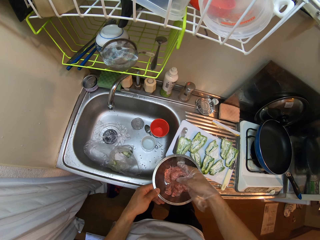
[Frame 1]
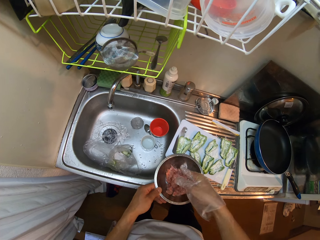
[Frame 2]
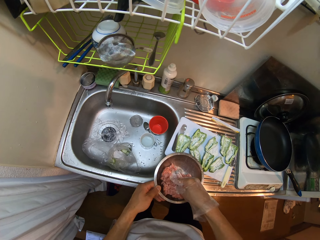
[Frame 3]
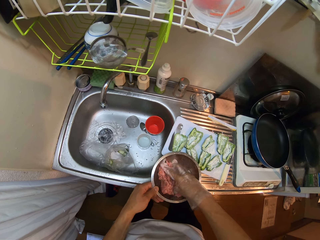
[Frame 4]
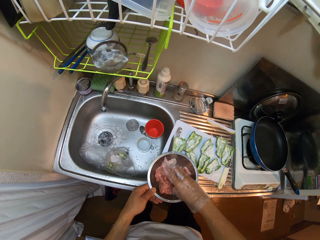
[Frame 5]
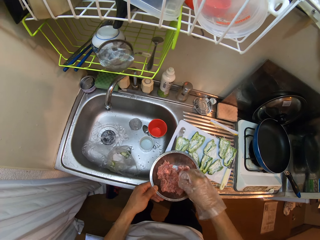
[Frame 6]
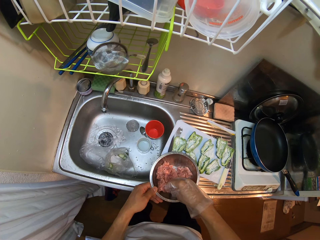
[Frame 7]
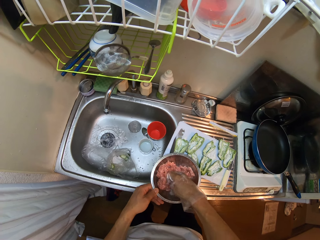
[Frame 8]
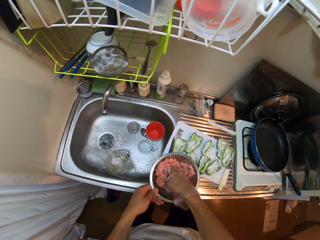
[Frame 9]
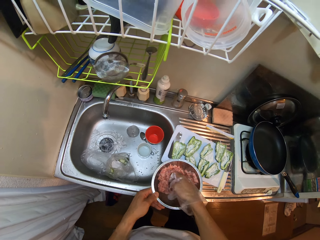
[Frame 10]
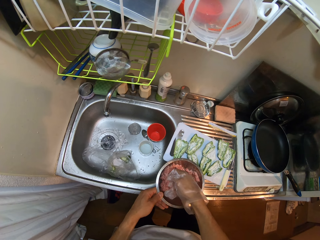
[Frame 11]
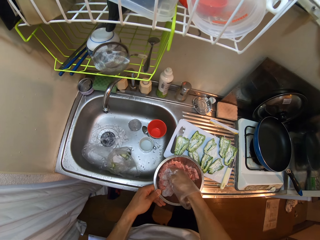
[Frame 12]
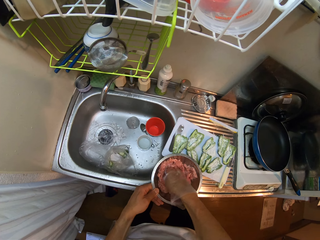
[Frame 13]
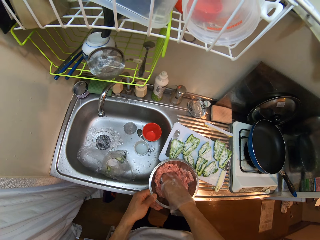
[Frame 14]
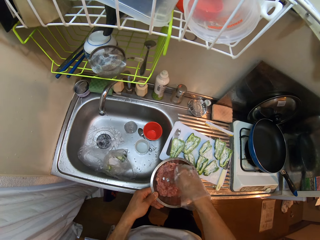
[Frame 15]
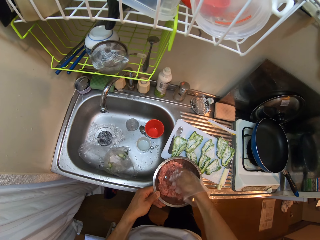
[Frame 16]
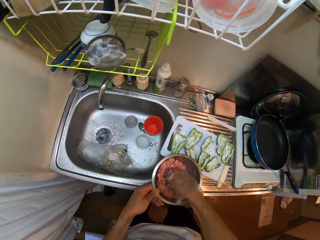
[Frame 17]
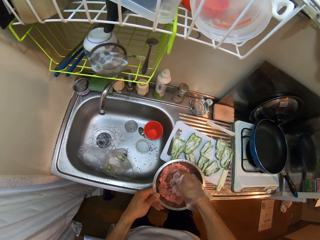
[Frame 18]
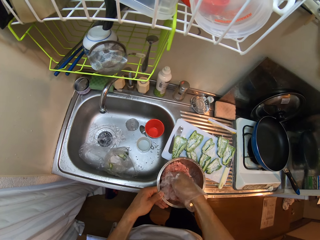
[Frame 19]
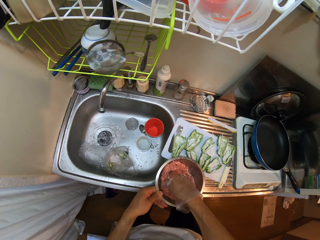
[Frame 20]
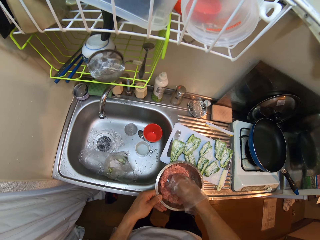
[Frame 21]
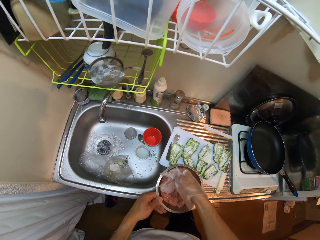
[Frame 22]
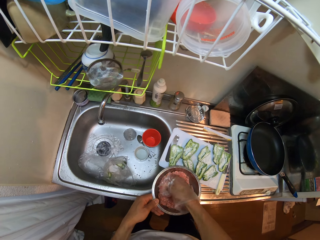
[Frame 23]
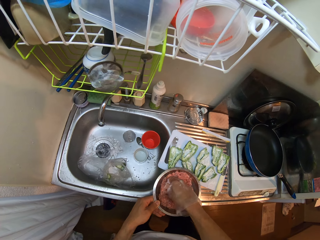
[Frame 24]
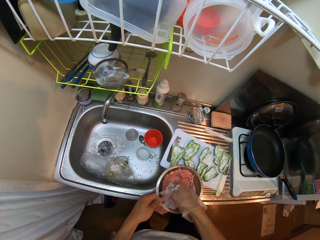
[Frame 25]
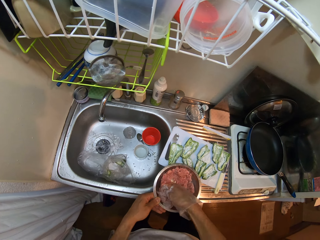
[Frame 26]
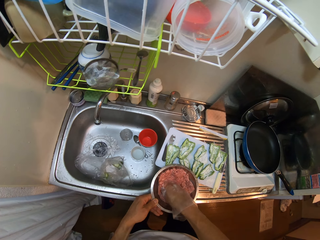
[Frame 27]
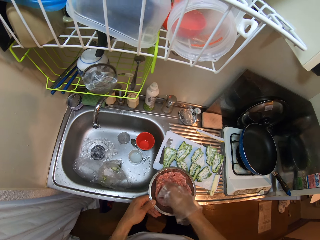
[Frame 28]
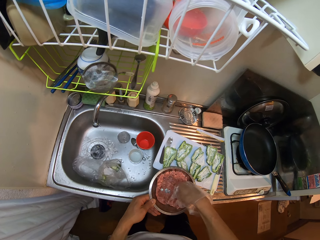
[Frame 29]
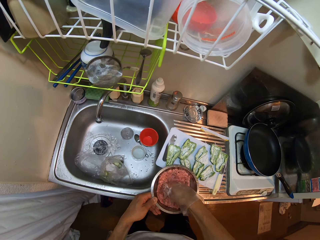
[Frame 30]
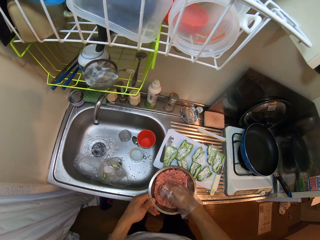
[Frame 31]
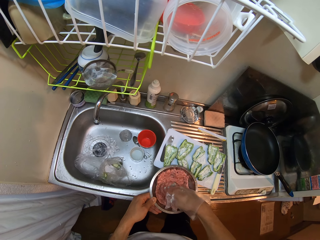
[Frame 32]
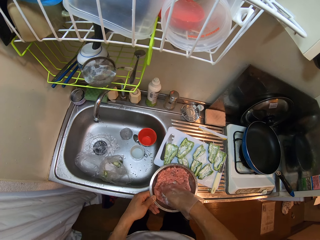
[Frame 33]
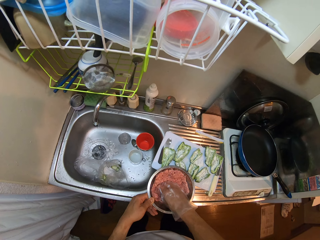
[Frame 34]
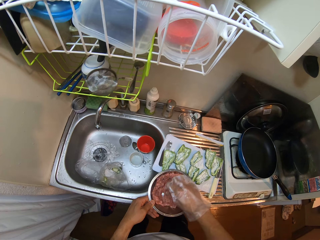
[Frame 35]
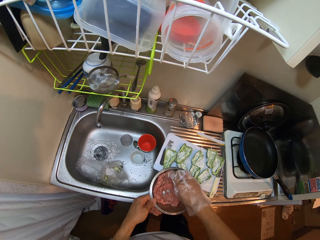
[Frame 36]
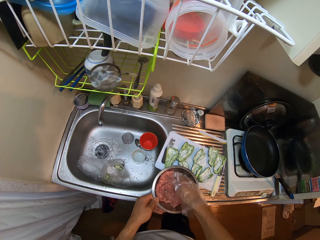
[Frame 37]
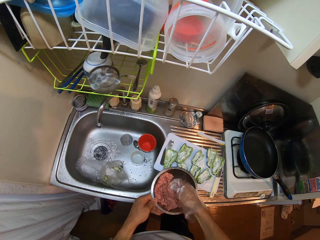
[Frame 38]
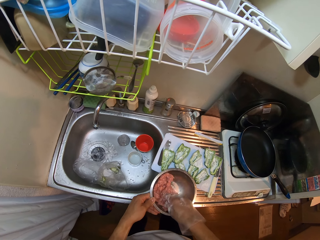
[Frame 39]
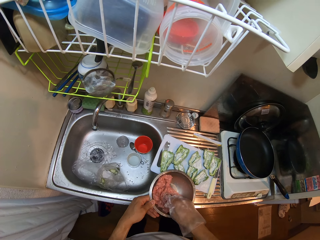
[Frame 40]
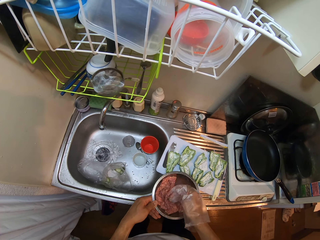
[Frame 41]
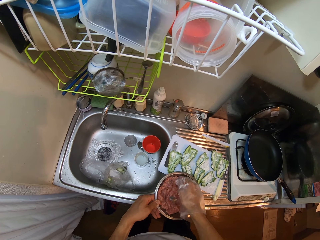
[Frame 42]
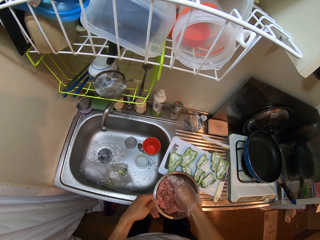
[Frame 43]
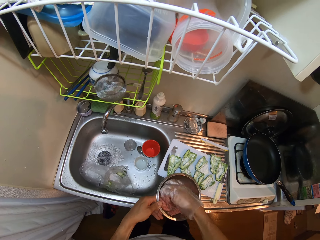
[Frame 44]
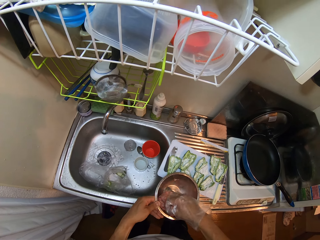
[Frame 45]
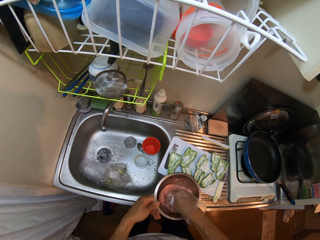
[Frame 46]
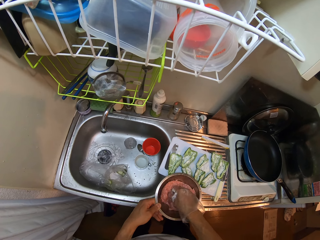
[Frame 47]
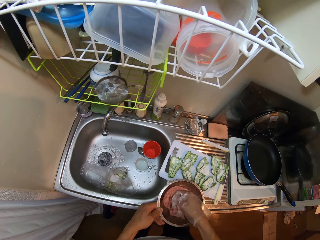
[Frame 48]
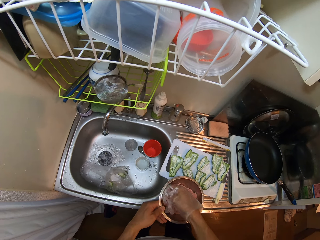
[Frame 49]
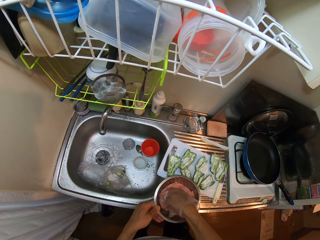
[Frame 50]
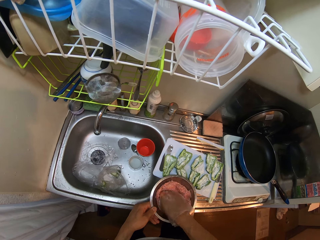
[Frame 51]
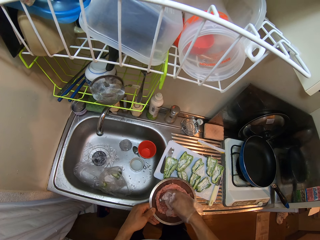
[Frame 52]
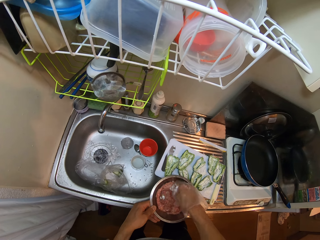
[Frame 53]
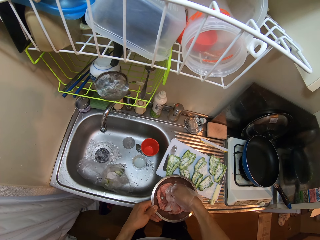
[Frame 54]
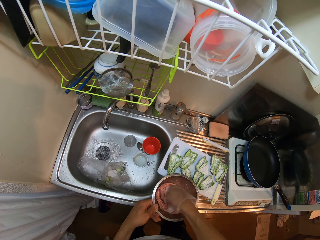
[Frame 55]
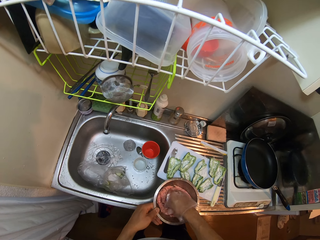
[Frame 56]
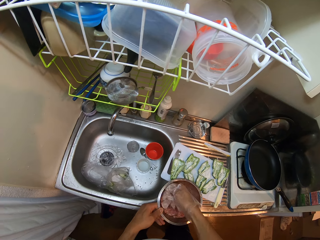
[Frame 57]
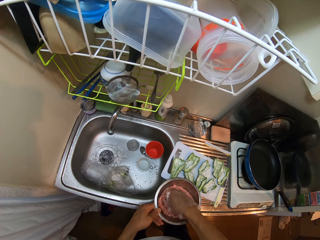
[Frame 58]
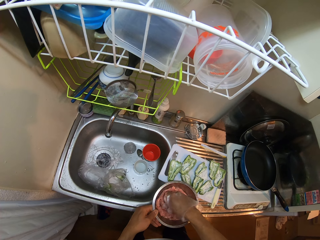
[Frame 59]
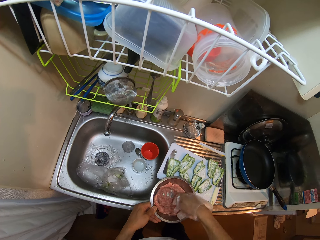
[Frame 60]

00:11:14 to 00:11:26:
The camera wearer kneads meat in a bowl.

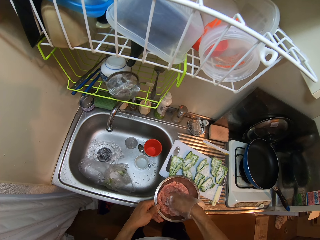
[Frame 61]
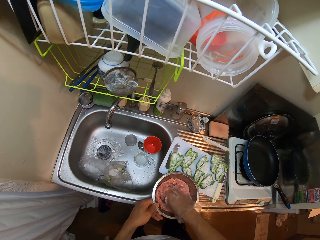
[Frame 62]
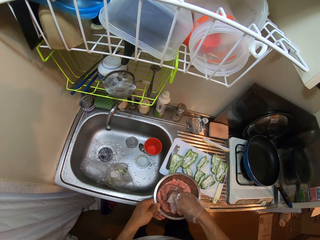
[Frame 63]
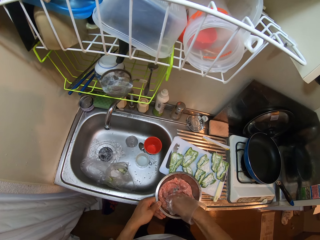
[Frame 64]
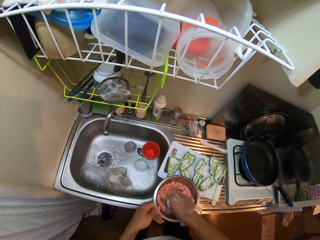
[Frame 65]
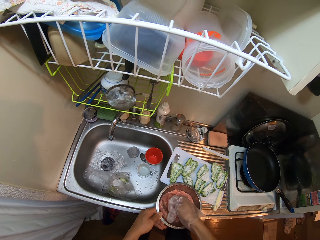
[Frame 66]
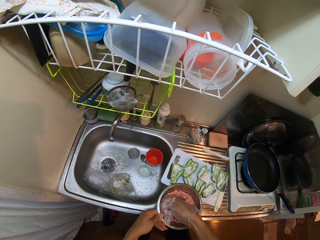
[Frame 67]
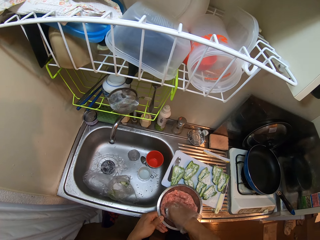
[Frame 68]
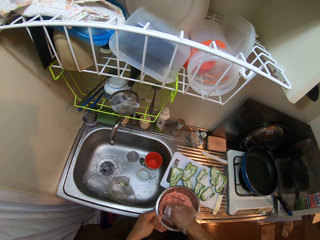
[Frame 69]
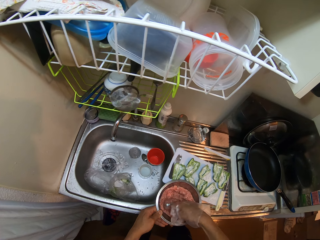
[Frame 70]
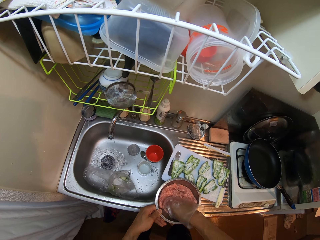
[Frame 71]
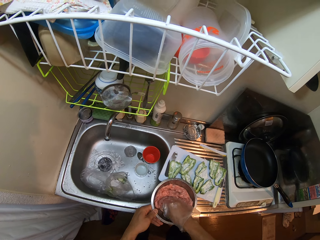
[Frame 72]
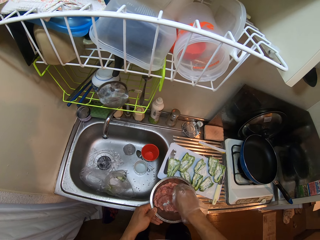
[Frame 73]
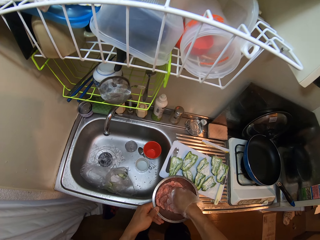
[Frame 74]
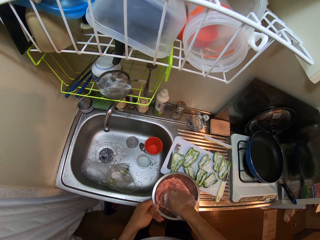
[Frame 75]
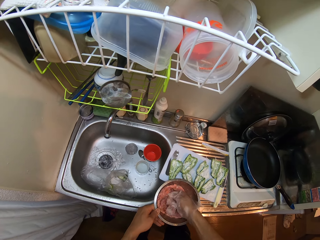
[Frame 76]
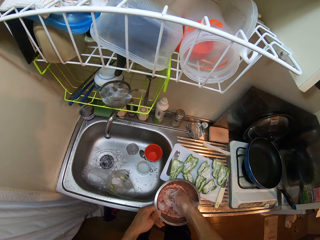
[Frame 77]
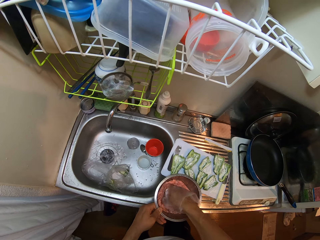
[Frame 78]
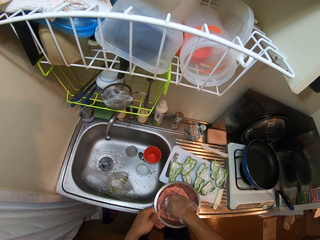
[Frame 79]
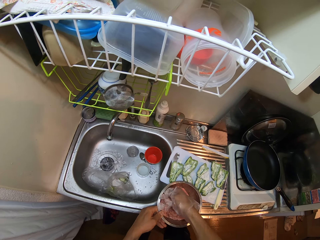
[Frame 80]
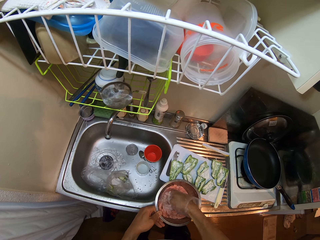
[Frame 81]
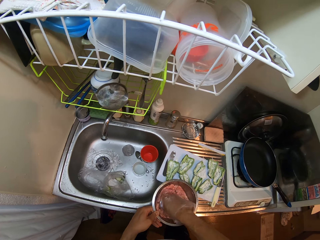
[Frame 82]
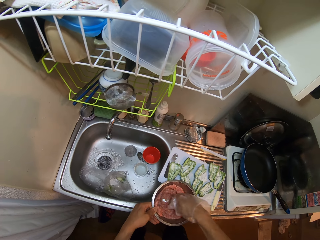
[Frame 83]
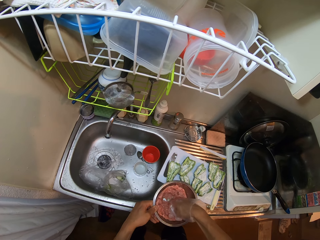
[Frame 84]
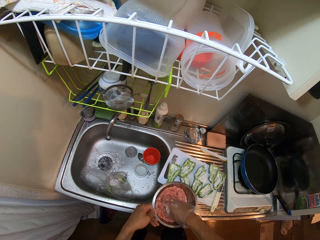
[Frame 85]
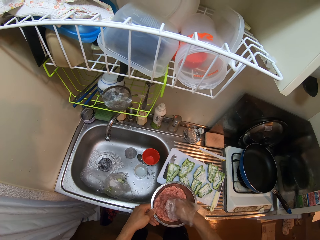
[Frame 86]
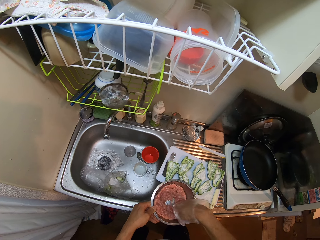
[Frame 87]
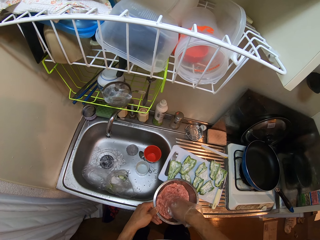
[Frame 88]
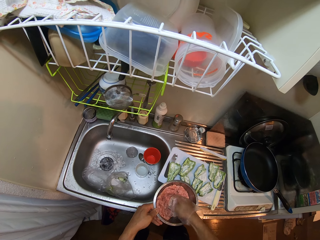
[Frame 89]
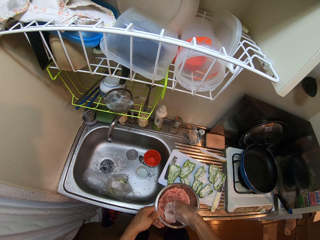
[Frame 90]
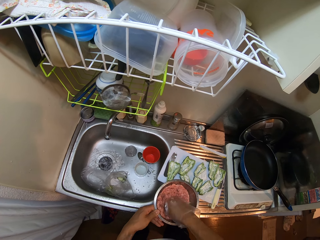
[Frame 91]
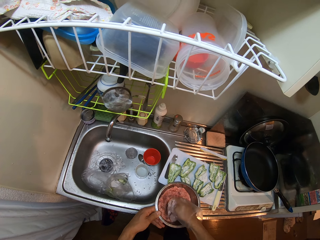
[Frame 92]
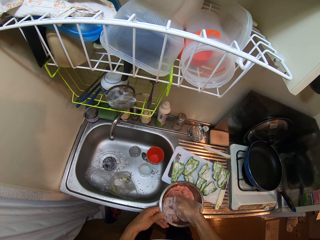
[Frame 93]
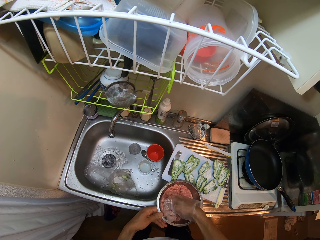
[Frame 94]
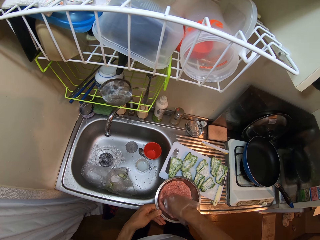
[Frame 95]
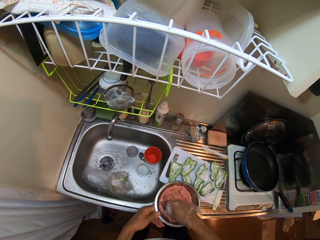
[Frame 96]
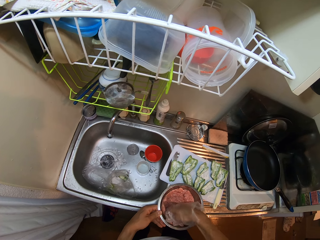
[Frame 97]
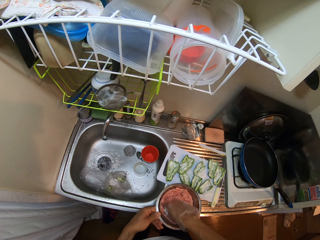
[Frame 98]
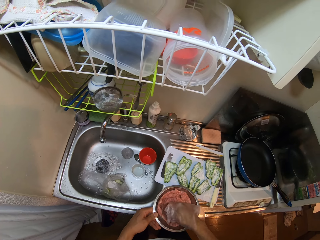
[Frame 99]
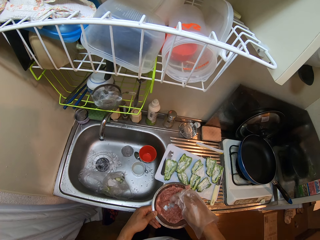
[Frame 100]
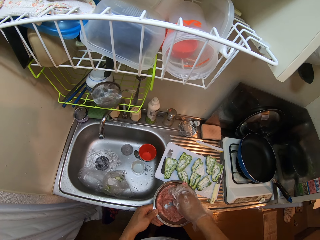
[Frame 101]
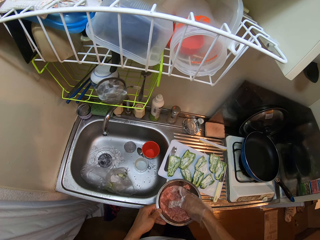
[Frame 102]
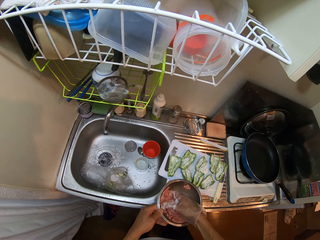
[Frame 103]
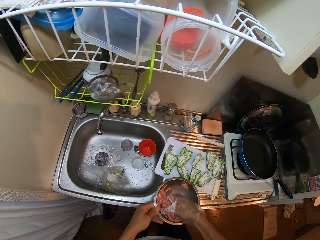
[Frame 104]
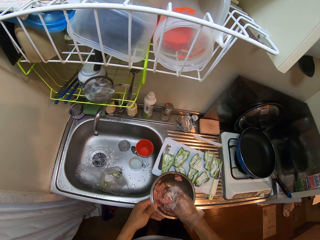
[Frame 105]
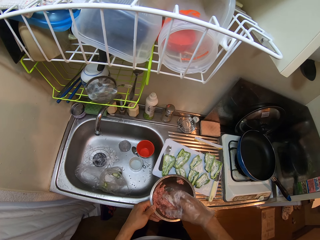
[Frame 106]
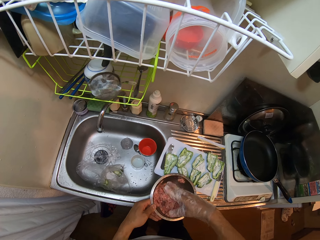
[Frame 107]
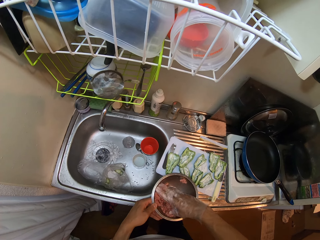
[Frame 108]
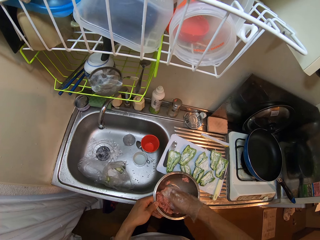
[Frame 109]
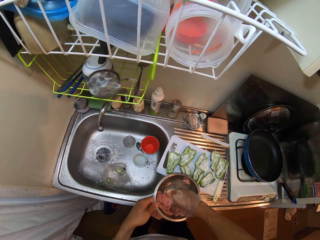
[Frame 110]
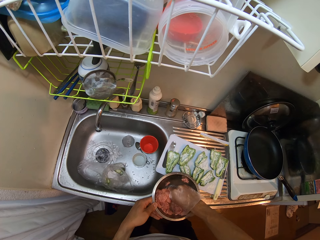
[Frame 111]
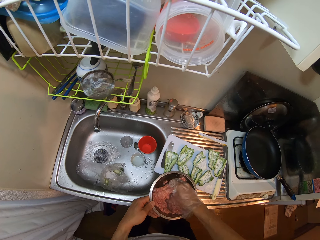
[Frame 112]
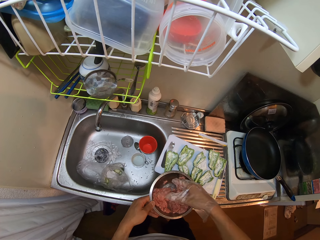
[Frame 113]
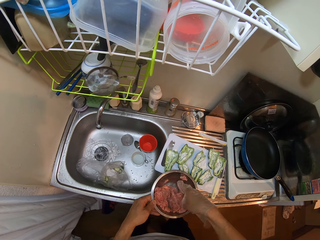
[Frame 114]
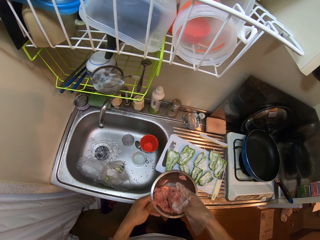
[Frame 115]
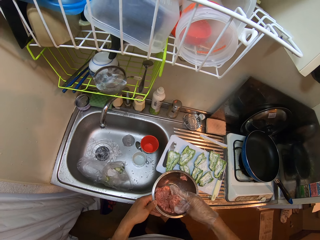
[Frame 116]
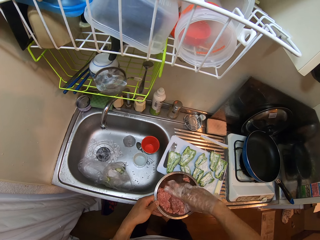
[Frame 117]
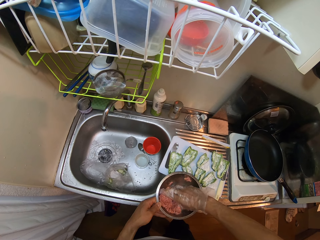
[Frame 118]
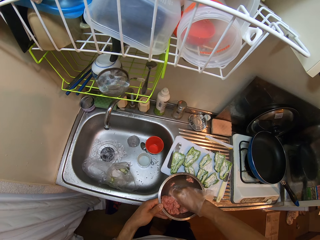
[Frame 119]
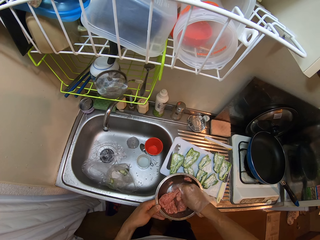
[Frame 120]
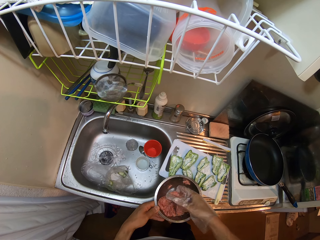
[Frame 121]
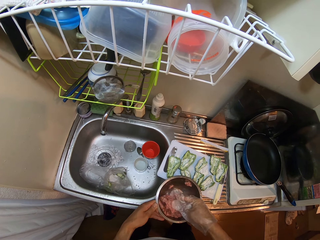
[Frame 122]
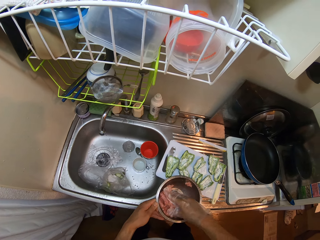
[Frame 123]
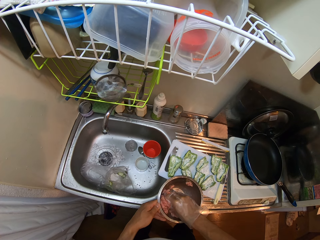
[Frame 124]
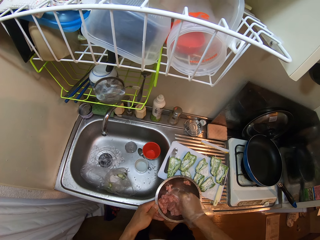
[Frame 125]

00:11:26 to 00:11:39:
The camera wearer turns meat in a bowl.
